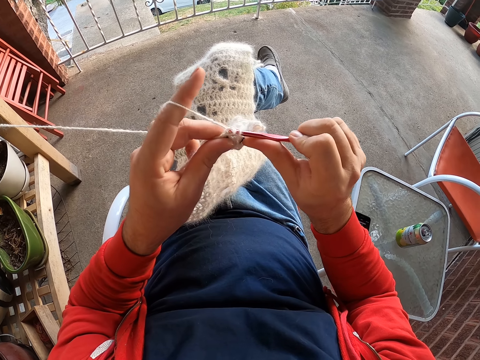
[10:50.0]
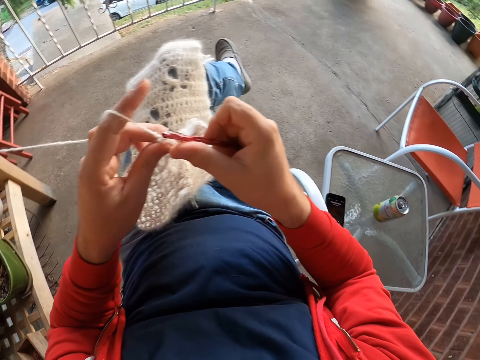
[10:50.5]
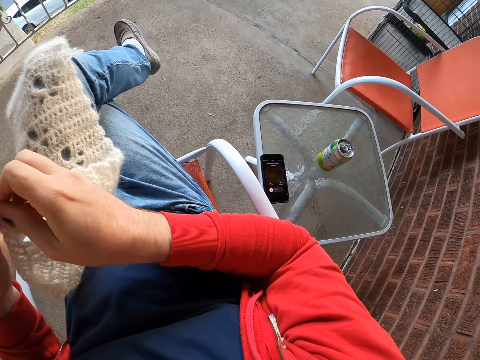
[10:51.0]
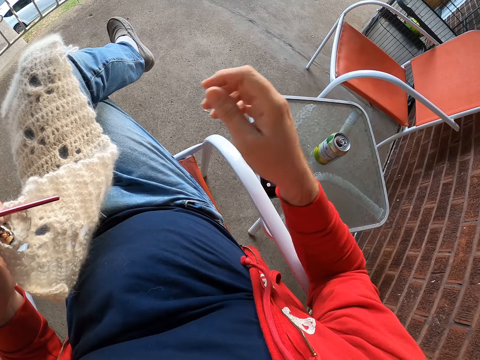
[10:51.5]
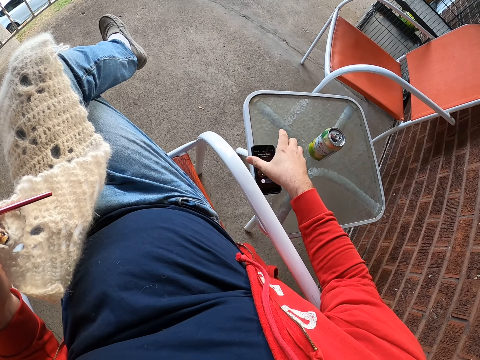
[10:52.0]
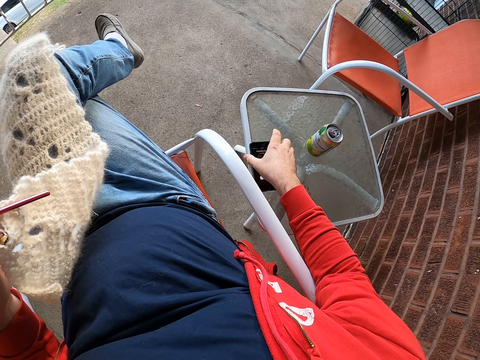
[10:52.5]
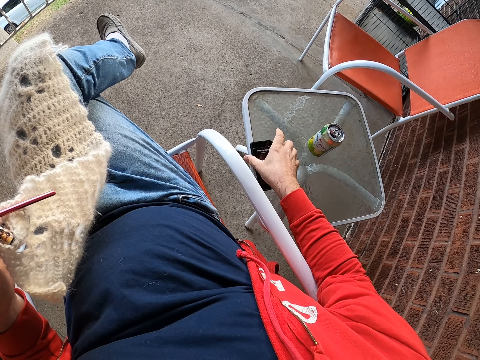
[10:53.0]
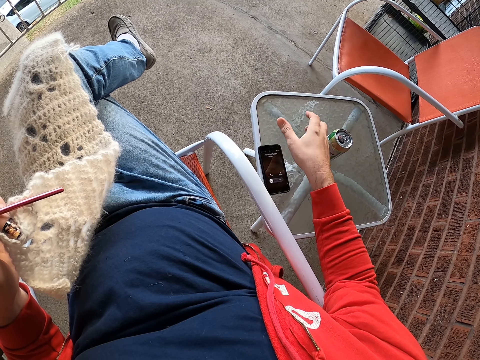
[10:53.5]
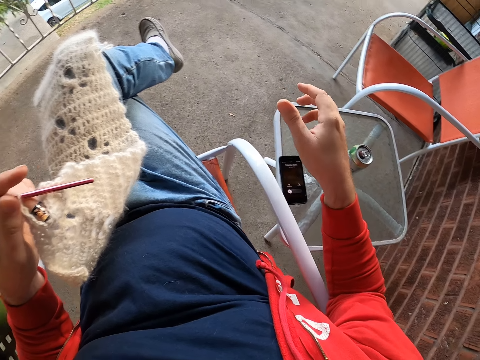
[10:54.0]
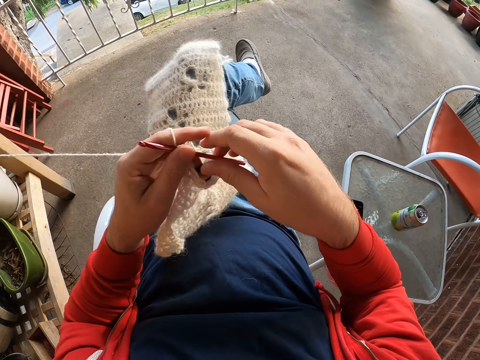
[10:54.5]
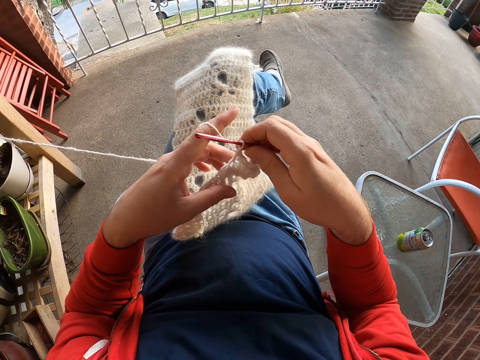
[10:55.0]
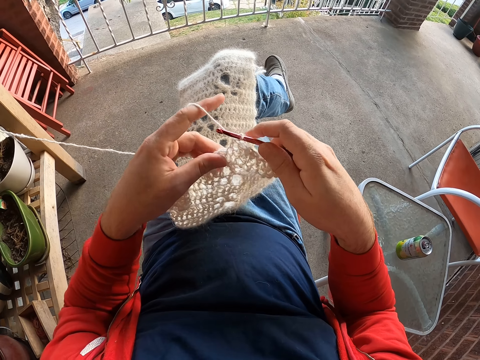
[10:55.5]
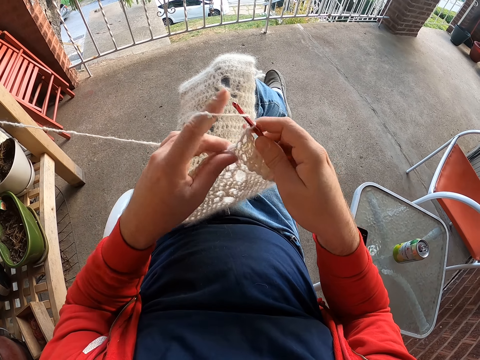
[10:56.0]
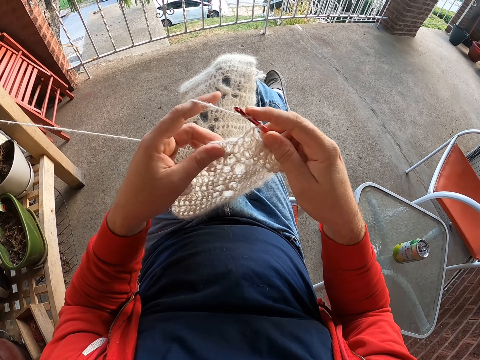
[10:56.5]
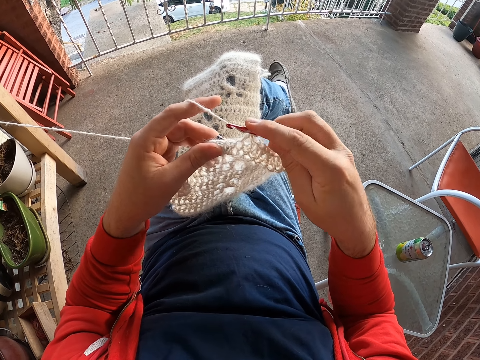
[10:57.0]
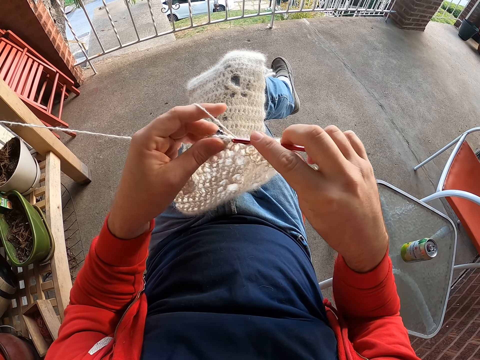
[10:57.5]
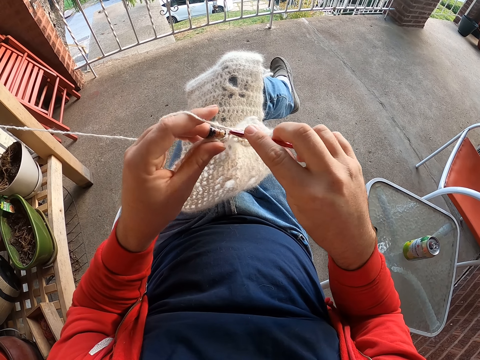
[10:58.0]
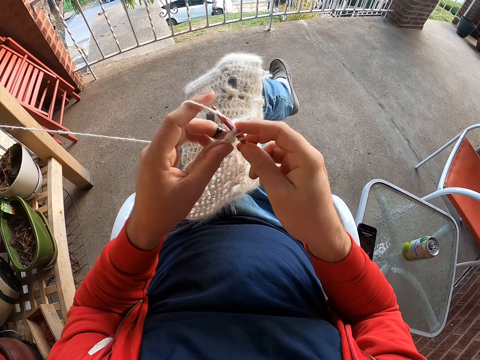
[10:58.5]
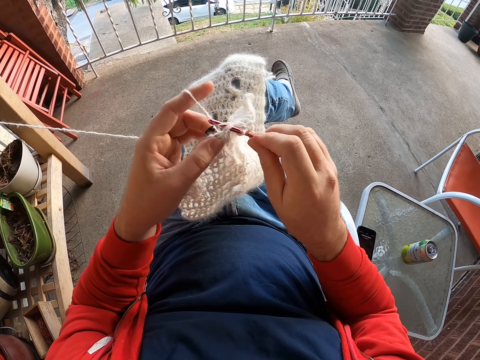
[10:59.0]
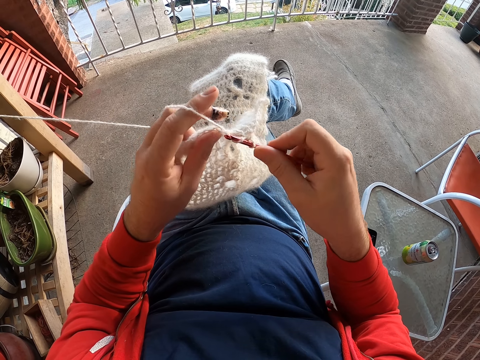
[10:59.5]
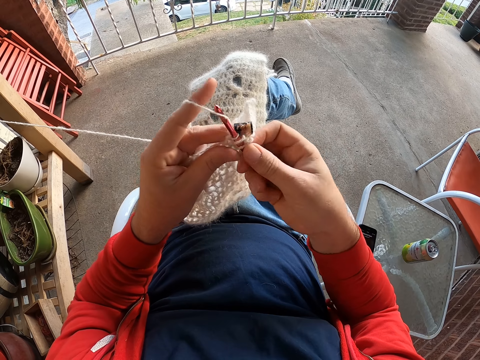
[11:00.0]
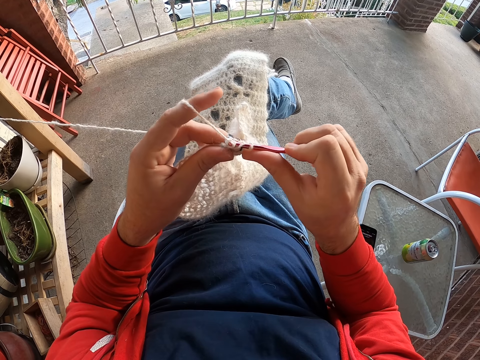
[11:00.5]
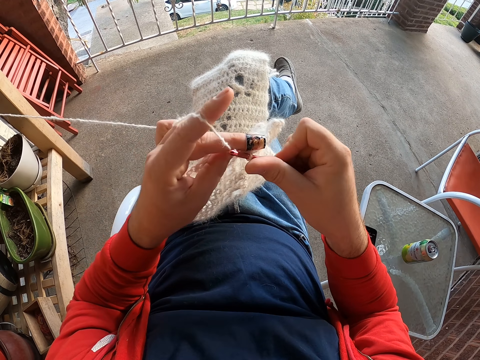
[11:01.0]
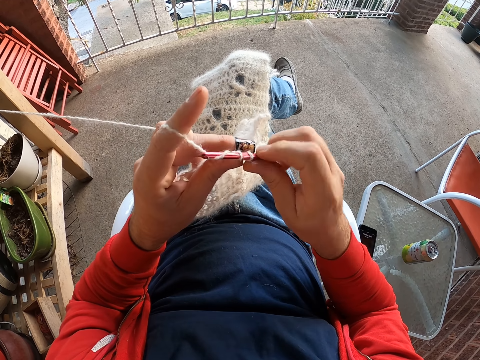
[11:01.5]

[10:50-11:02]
The camera wearer turns right. He picks up his phone. He touches the phone button with the right hand. He crochets a scarf with a crochet hook and a thread. He weaves a fabric.

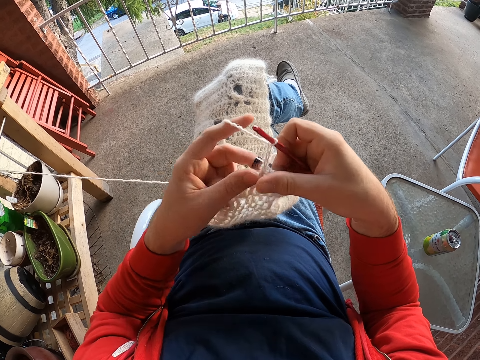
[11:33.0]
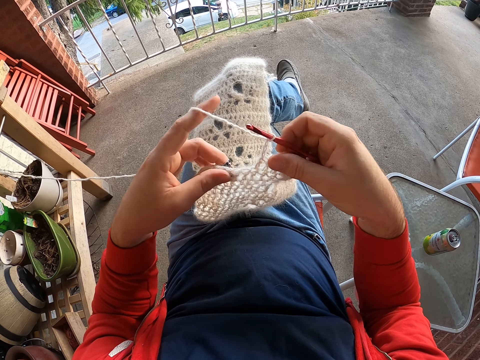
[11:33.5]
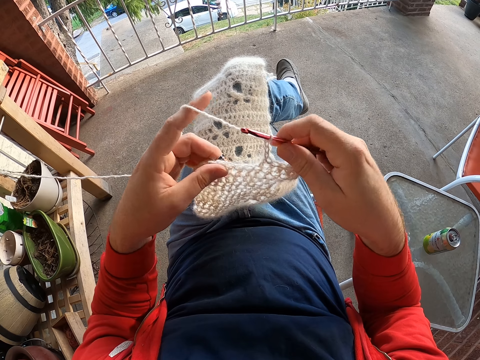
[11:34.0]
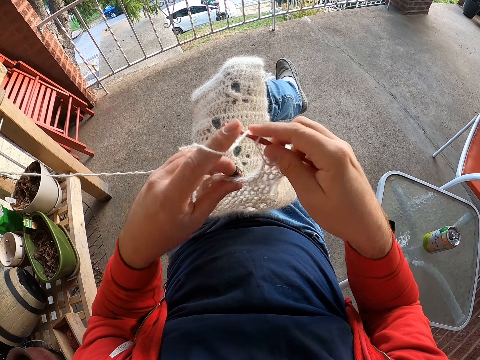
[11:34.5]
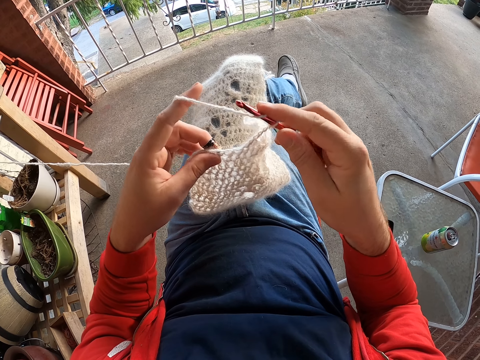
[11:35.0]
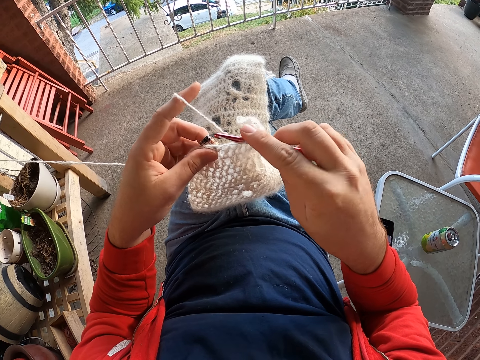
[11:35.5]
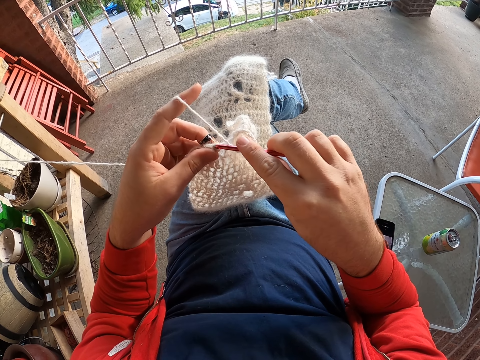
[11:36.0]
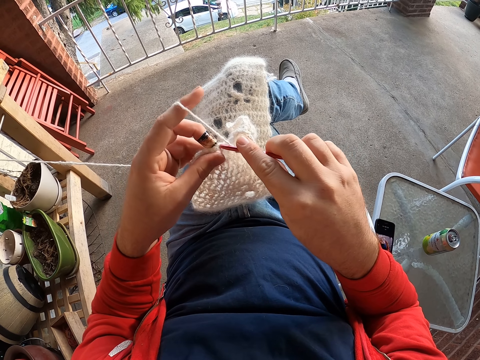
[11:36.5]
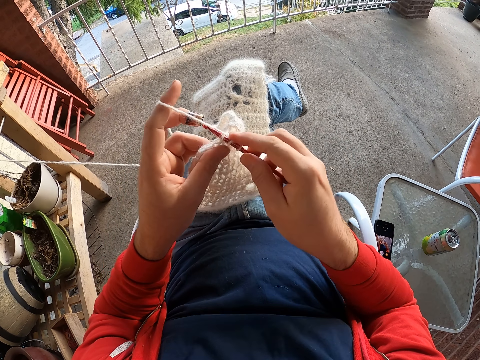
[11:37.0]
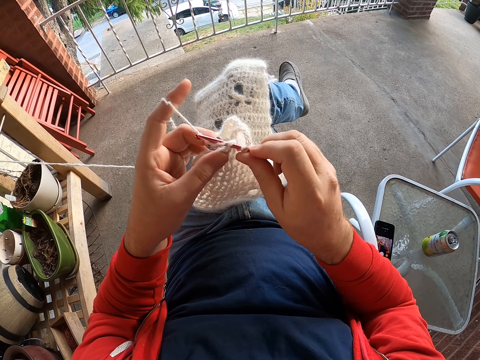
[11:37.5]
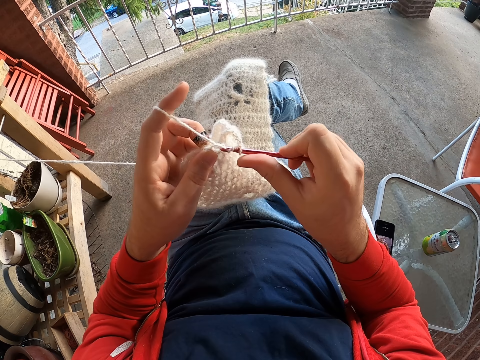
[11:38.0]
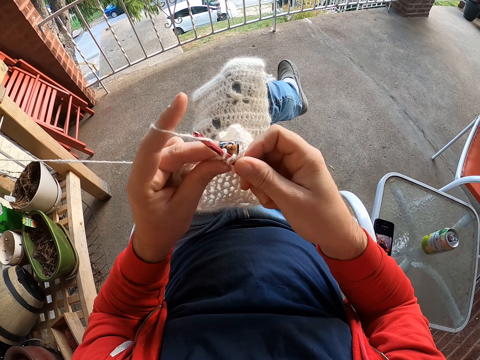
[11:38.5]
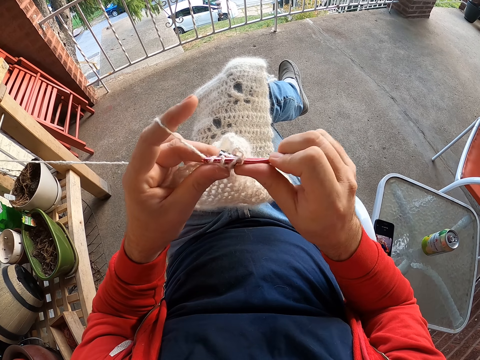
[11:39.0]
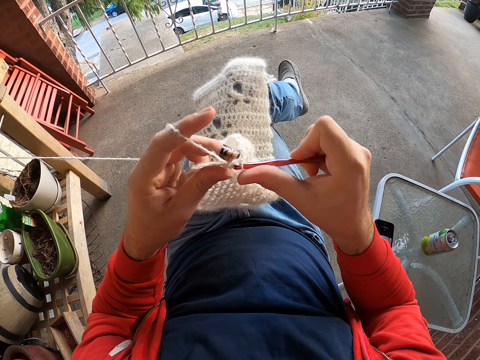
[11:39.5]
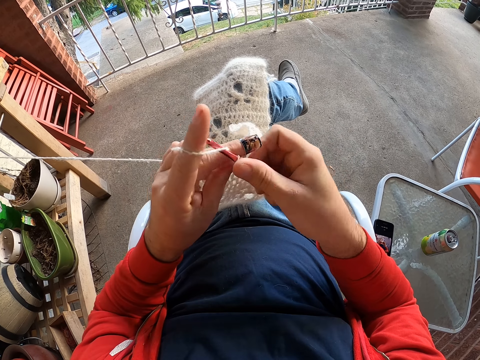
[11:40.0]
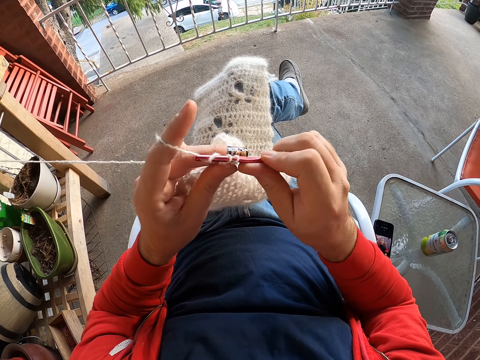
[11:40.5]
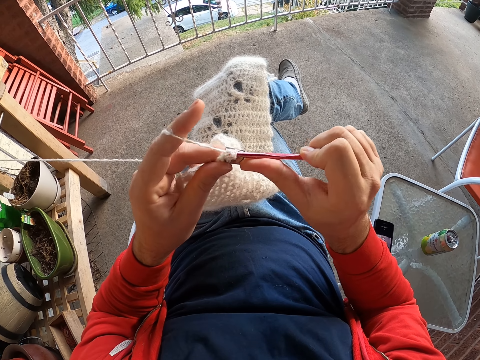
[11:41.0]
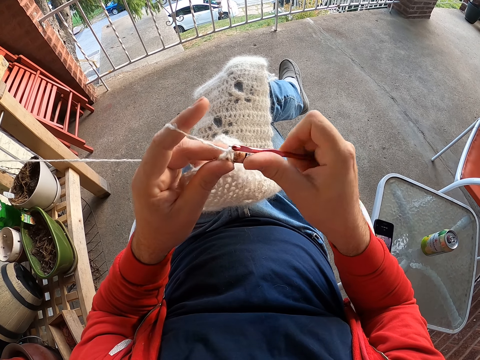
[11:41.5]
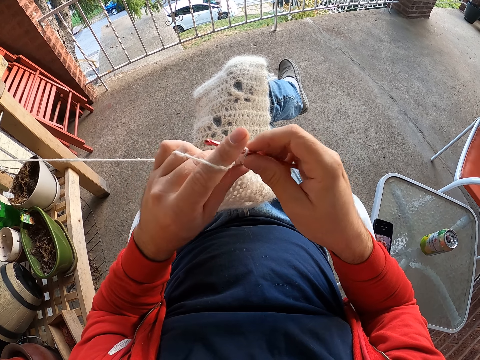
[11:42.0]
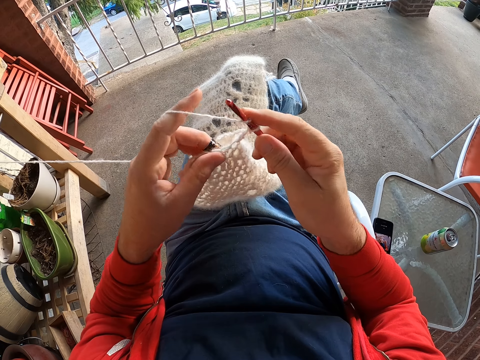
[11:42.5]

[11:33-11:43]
The camera wearer stretches the scarf. They crochet the scarf with a crochet hook and a thread.

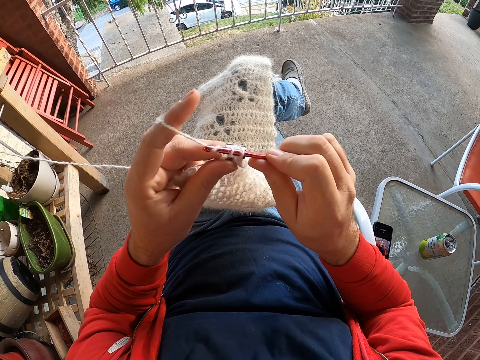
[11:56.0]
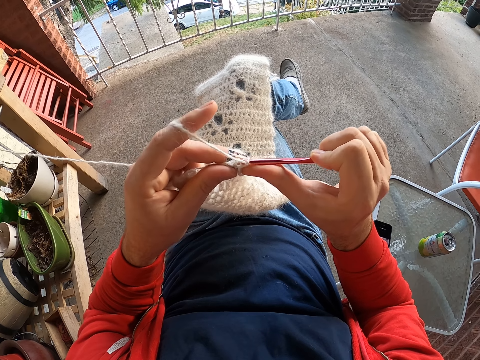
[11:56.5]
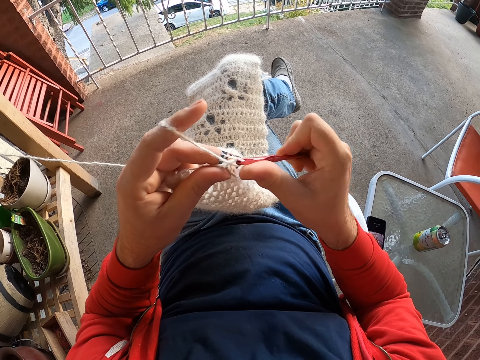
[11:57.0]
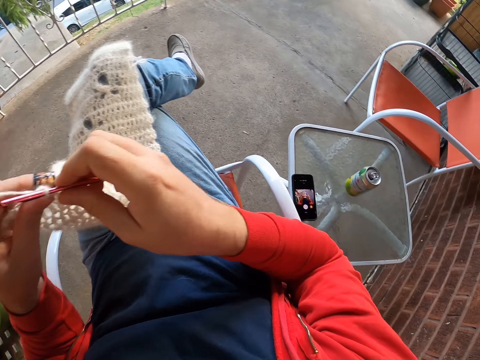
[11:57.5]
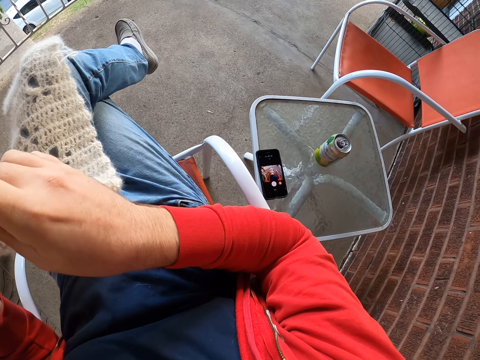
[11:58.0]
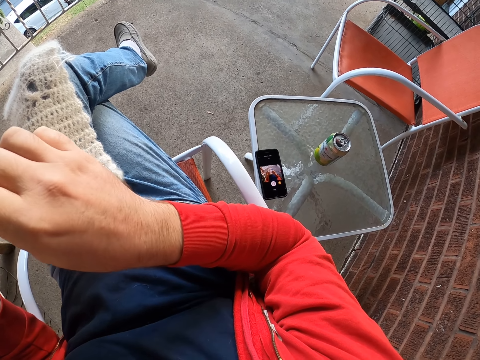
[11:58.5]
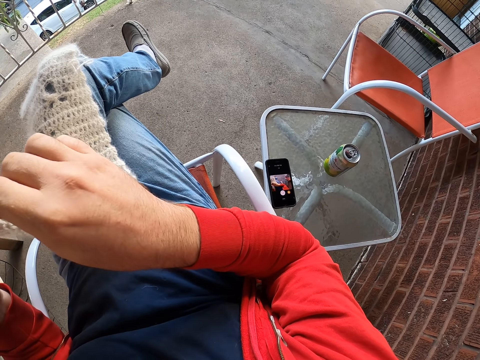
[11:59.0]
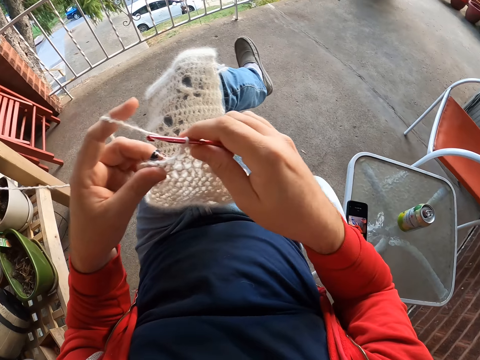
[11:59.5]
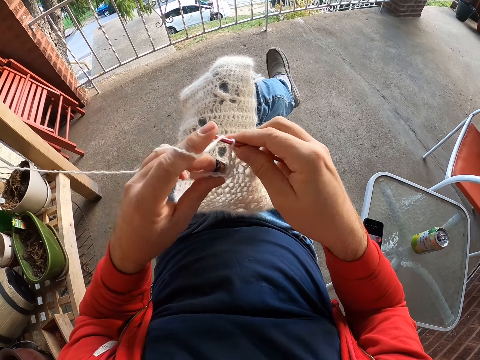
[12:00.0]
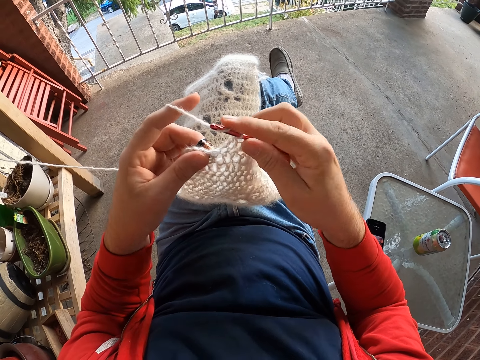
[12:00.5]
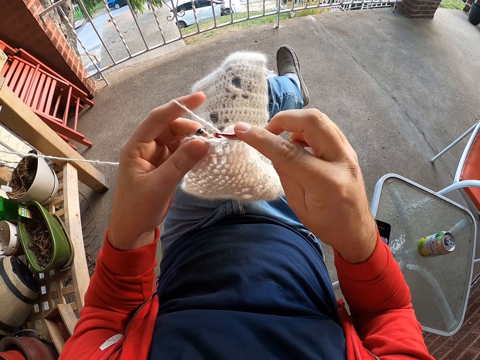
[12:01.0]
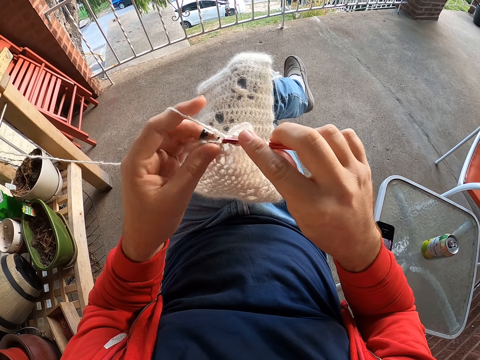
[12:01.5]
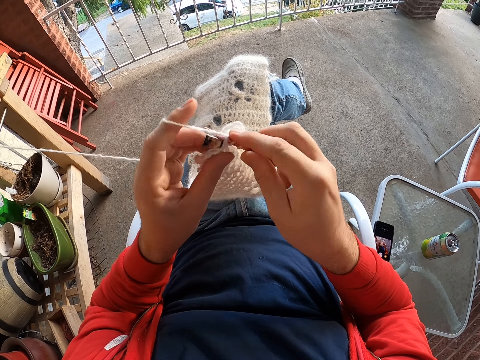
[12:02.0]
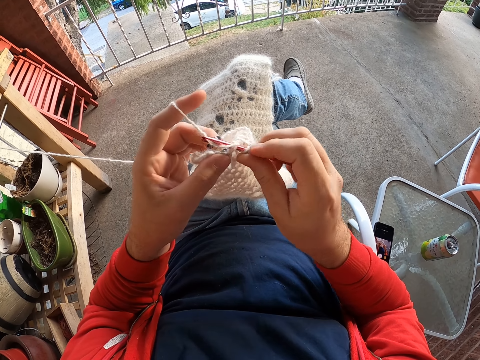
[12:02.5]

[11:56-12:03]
The camera wearer weaves a fabric.
